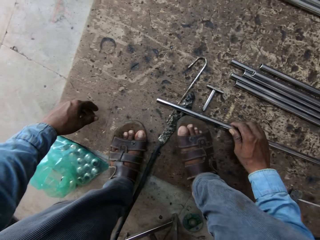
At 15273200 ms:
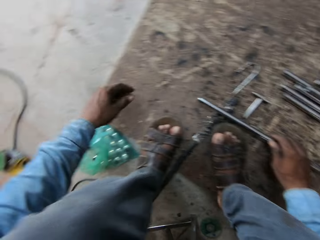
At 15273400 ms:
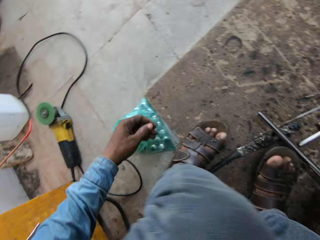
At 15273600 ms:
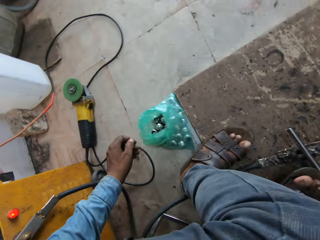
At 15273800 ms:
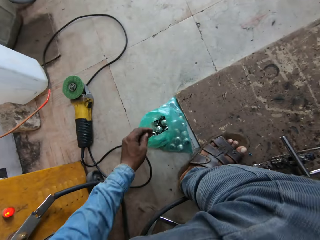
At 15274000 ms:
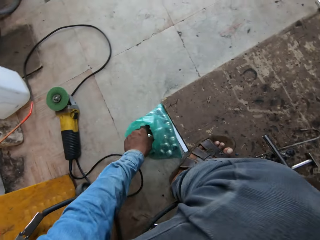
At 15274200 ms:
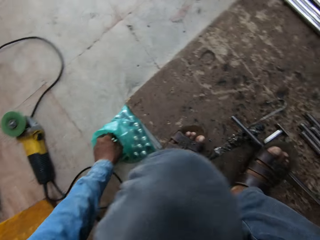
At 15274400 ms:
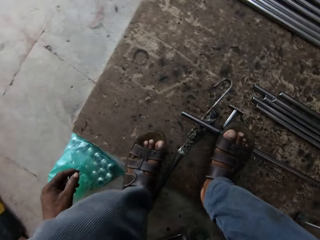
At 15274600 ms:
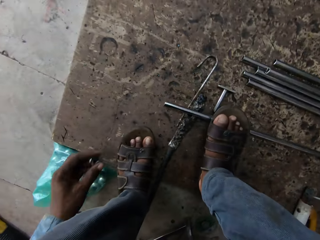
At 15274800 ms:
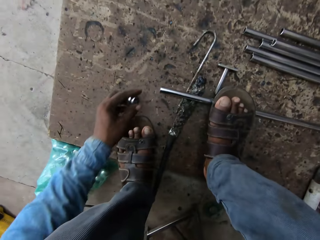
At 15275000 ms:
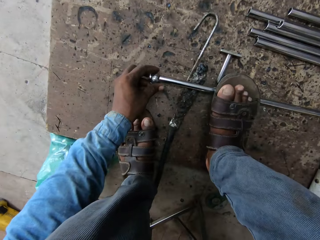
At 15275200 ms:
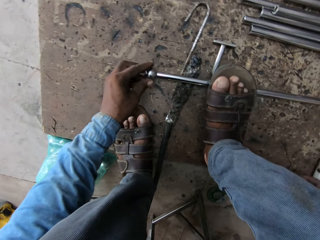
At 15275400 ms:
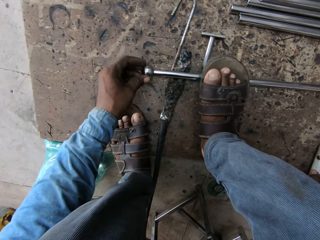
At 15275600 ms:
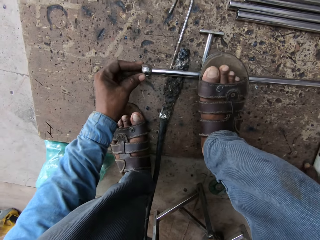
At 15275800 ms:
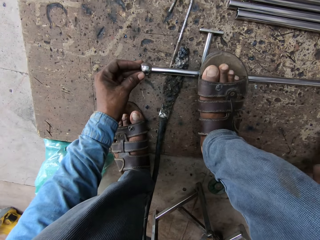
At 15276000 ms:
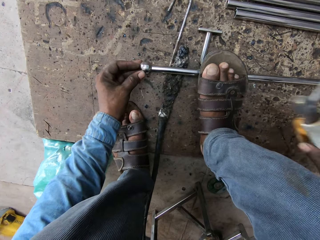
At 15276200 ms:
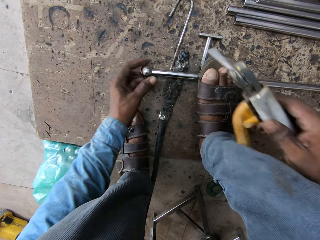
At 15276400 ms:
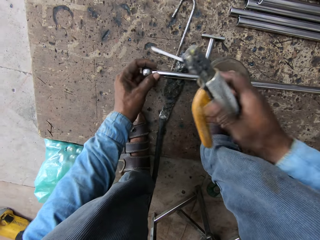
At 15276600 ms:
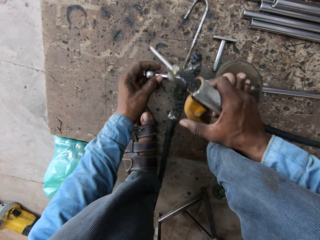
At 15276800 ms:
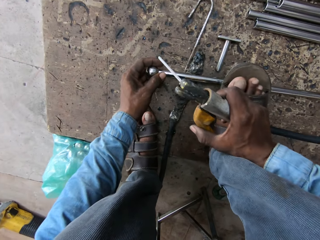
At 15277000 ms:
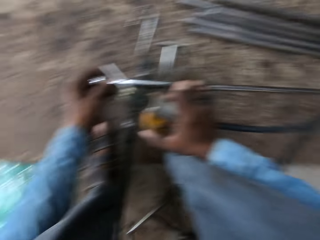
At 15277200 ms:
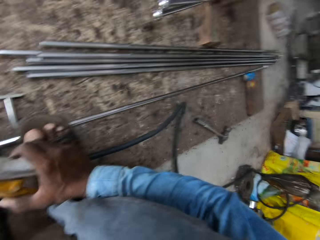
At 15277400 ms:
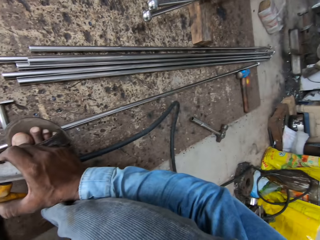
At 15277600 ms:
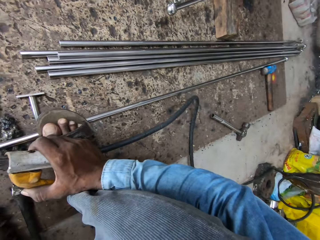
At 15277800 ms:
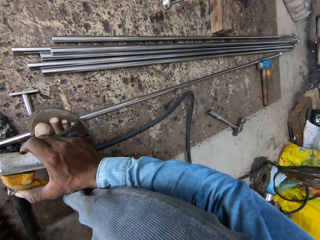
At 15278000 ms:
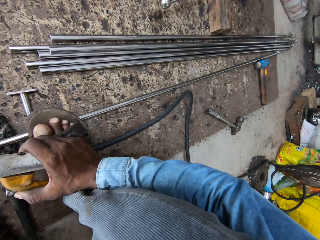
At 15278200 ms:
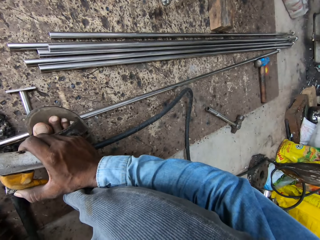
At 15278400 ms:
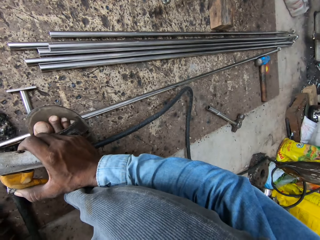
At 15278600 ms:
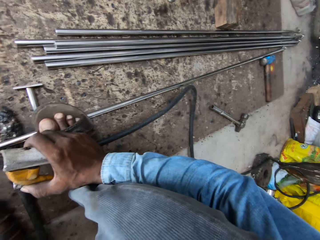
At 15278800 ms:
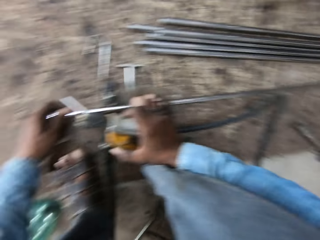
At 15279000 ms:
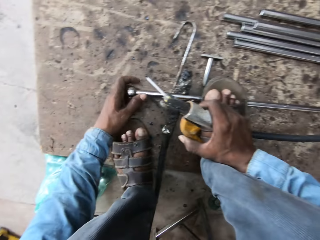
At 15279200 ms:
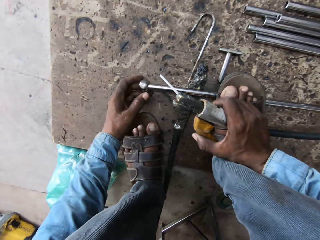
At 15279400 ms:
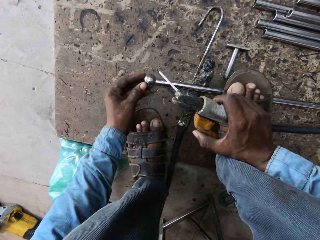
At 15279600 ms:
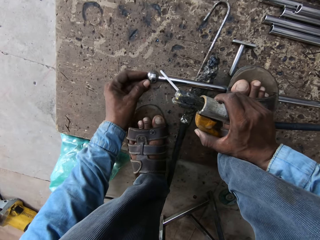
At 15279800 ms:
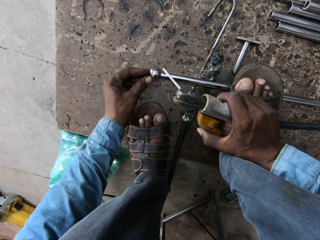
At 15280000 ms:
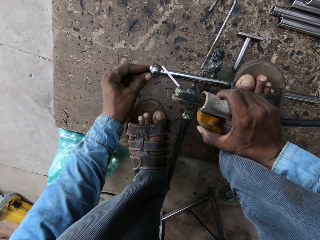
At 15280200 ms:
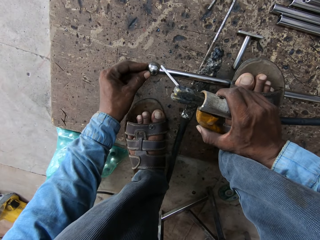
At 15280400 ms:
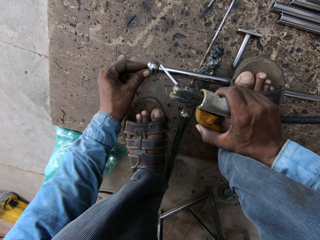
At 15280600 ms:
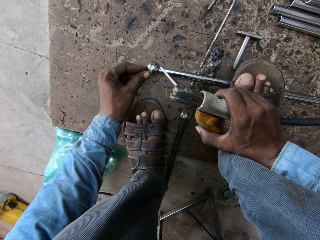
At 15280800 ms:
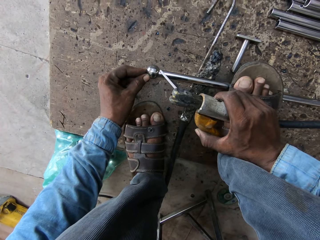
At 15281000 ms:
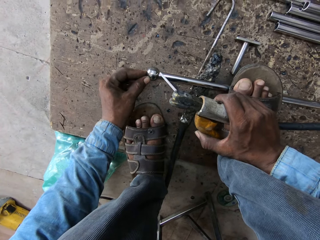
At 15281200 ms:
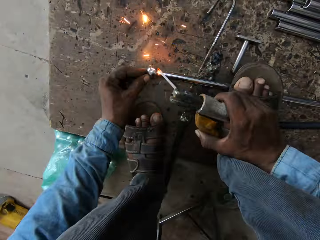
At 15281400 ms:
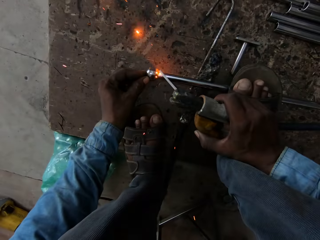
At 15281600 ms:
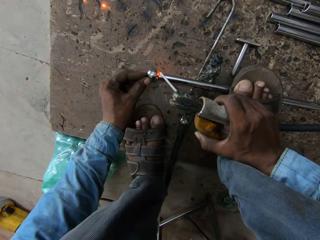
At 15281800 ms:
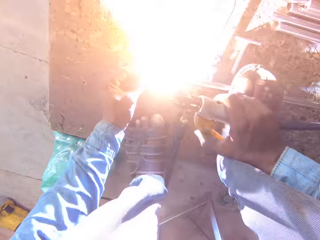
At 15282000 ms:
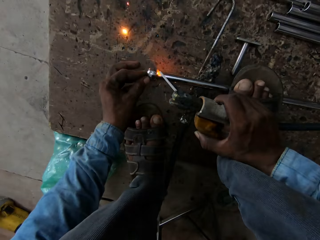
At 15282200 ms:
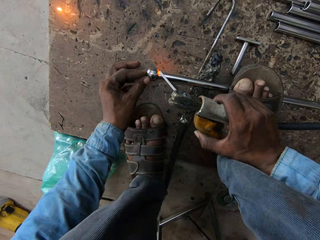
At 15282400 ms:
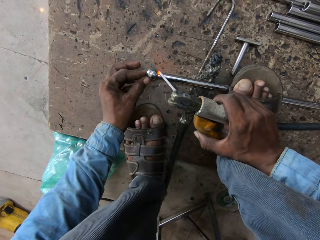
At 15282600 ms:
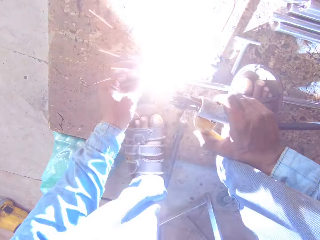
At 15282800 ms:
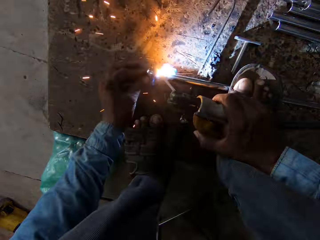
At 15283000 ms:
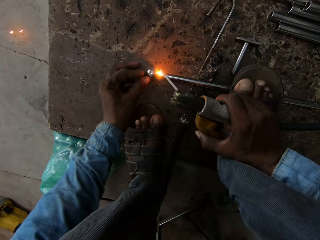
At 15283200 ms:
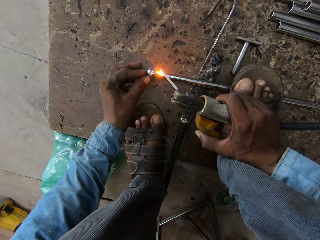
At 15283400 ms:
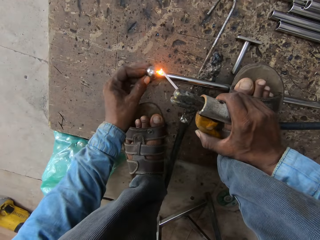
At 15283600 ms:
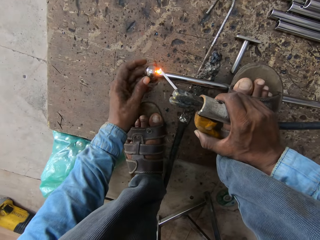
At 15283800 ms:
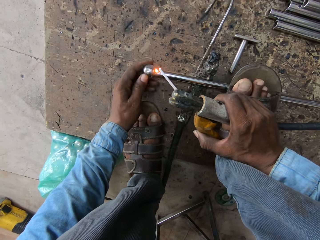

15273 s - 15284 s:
The camera wearer lifts the metal and puts the metal down. They take another ball. They put the balls on the tip of the iron rod. They weld the iron rod.

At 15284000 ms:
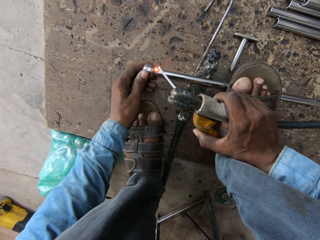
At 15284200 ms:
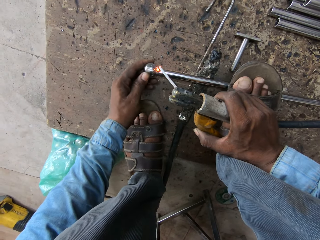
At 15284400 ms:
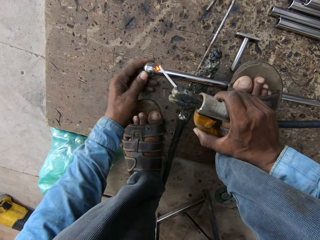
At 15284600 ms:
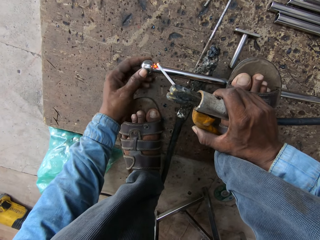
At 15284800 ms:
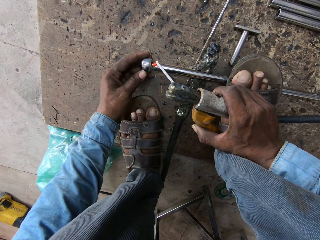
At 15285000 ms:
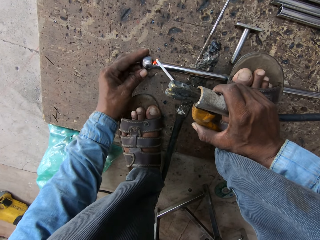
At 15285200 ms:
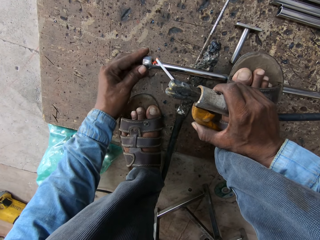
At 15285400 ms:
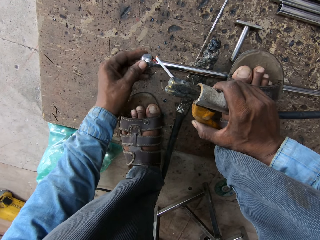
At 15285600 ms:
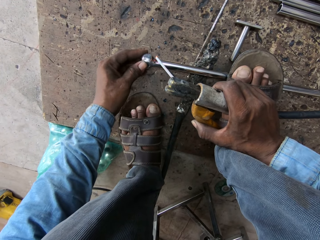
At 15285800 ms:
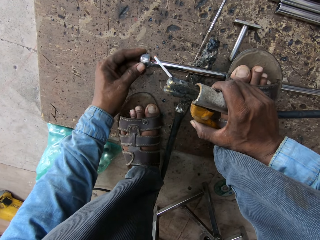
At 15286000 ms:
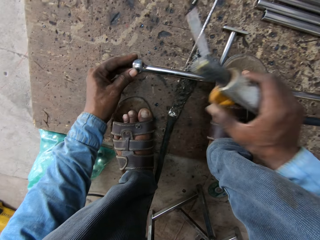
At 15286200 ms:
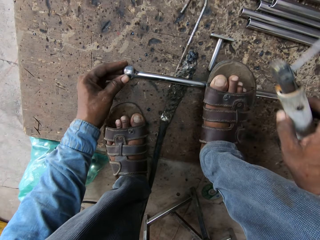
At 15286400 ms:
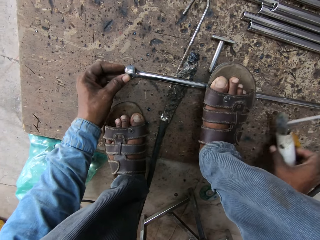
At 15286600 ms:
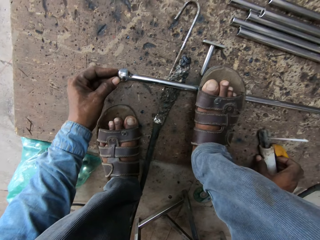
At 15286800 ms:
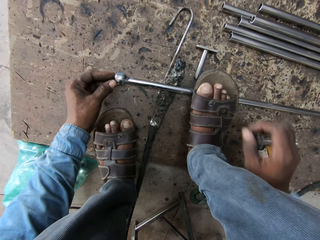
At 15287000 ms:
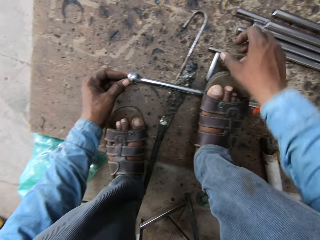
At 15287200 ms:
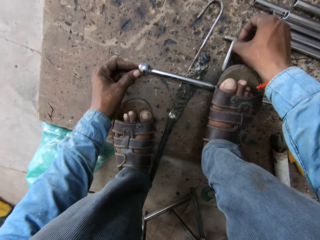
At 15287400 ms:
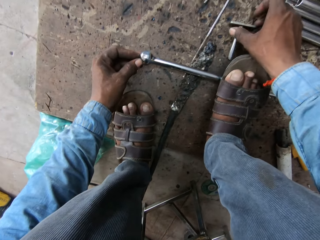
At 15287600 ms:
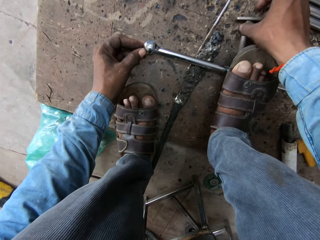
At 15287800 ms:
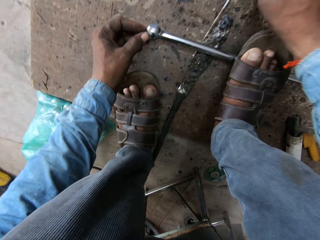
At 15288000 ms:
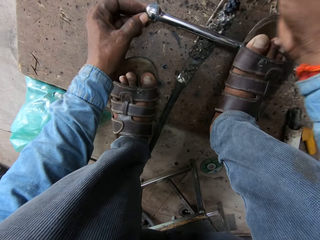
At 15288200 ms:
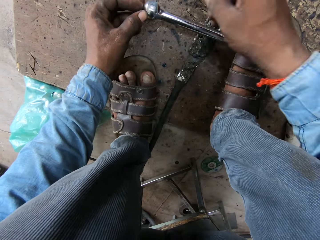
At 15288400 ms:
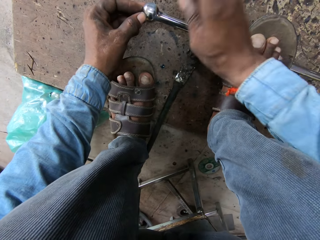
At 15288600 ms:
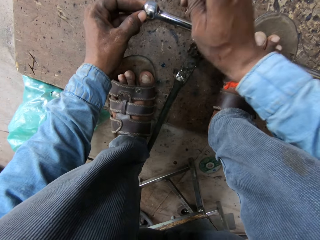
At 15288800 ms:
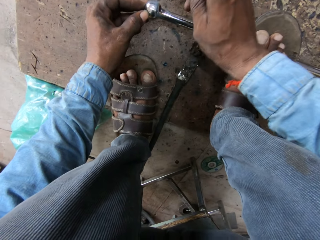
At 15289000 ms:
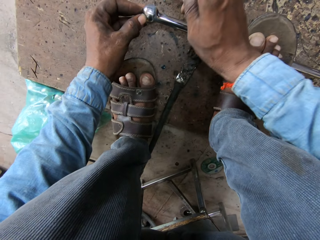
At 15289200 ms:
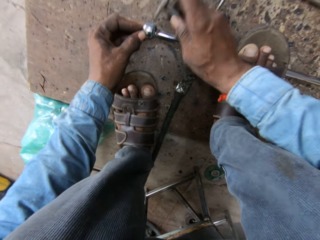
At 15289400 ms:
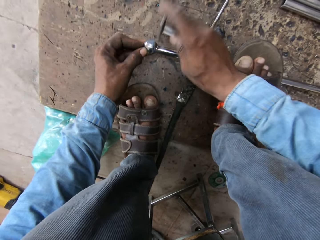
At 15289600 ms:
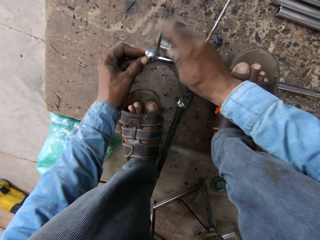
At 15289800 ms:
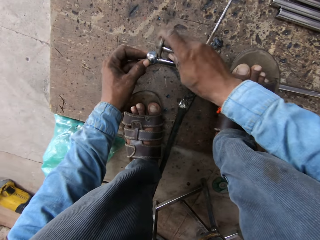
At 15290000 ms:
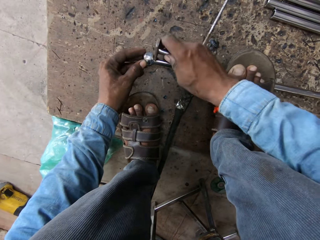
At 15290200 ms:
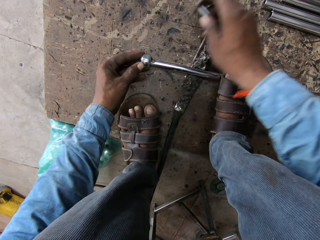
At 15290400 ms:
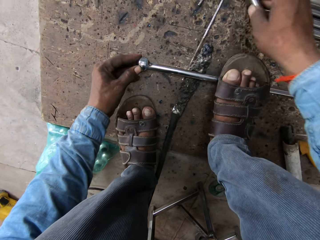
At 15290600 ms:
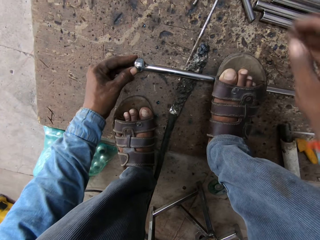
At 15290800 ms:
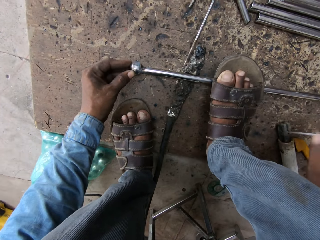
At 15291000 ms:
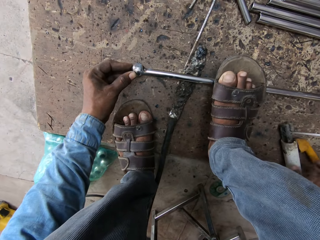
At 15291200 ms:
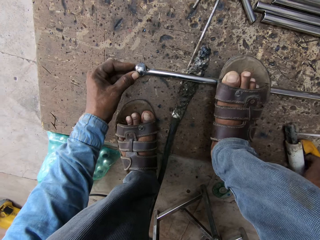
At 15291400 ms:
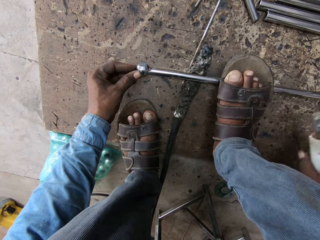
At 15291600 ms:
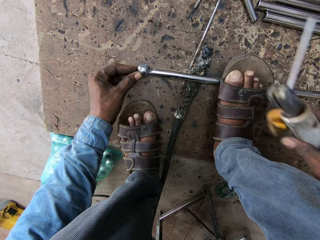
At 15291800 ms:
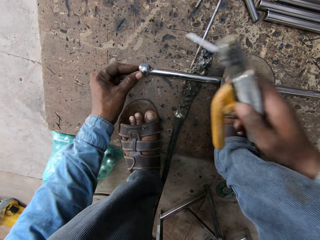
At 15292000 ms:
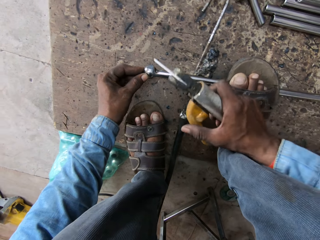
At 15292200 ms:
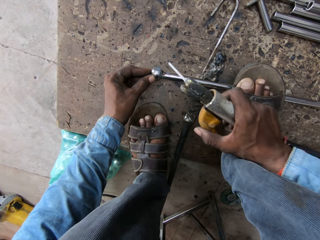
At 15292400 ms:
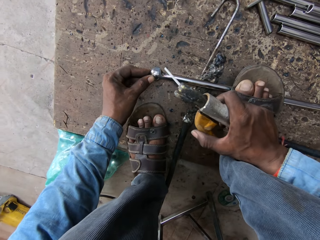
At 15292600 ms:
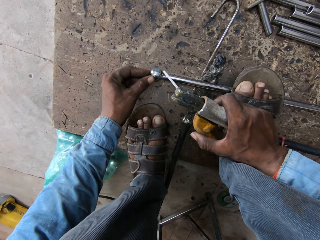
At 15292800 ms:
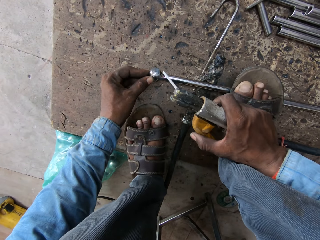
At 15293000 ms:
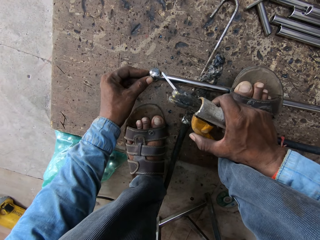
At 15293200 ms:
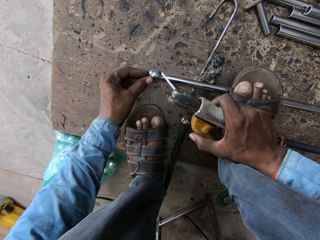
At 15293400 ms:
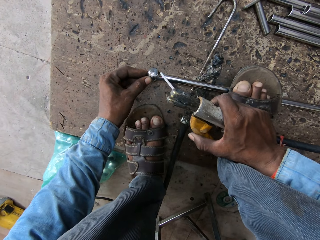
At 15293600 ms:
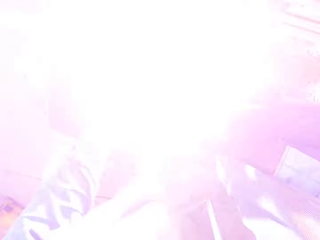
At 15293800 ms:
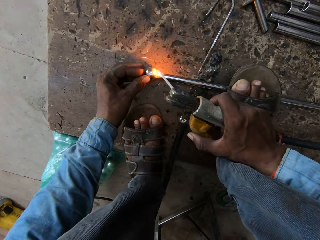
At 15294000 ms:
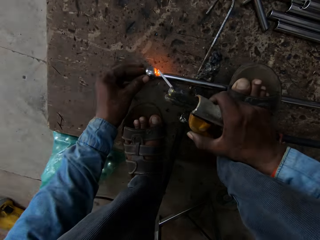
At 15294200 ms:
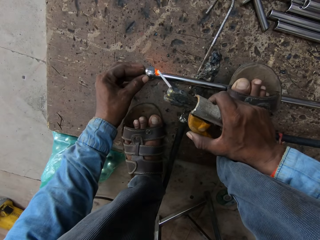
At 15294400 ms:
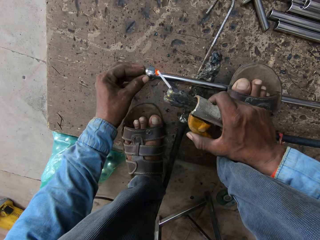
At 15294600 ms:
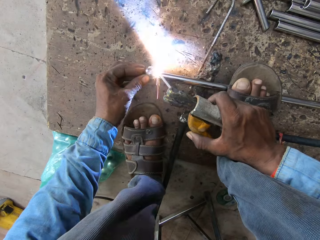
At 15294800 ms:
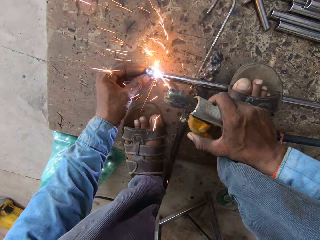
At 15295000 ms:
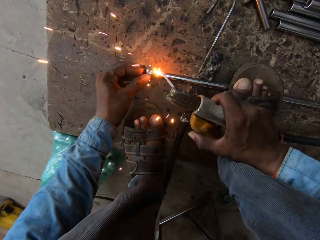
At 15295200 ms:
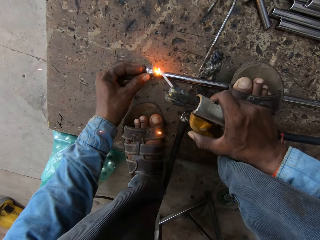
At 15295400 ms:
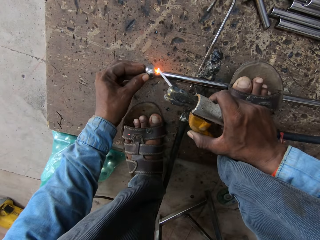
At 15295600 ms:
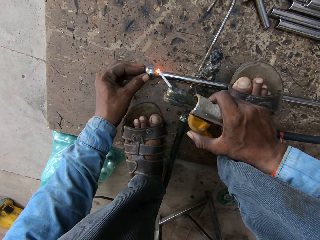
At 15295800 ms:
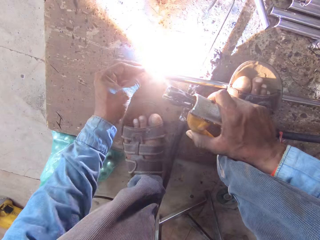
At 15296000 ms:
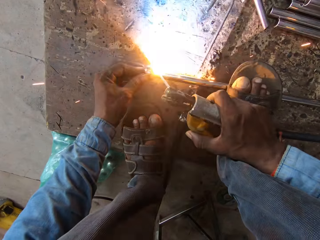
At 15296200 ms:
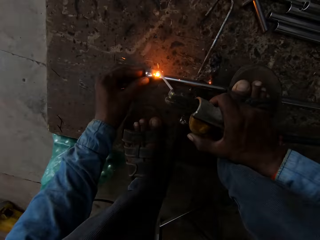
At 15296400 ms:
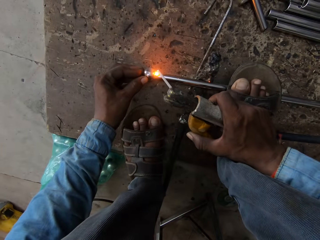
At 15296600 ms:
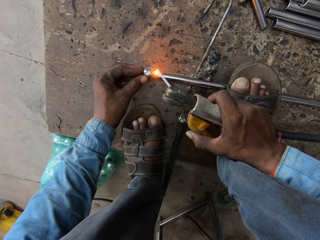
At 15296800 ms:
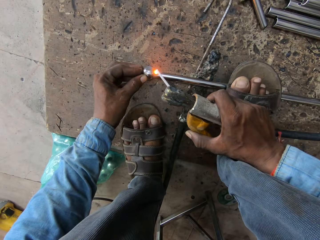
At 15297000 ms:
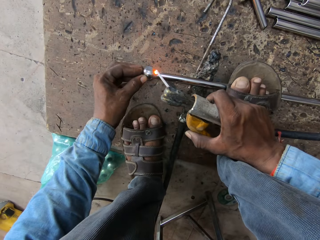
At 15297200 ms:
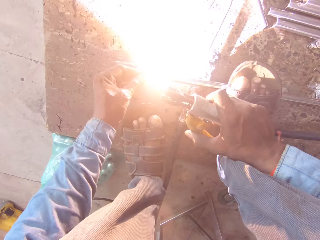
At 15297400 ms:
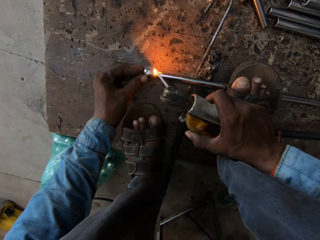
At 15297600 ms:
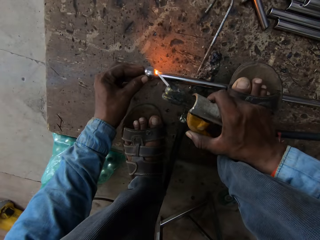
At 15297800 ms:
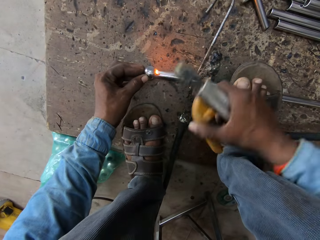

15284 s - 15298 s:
The camera wearer puts the welder down. They pick up the metal. They hit the tip of the iron rod with something. They put the metal down. They pick up the welder. They weld the iron rod.
